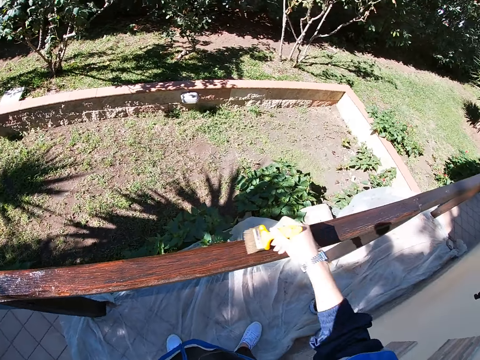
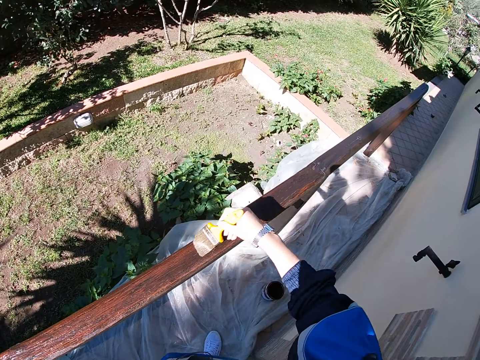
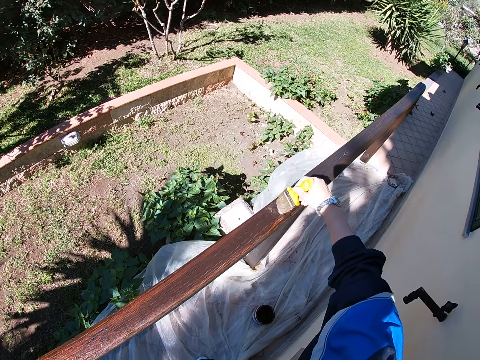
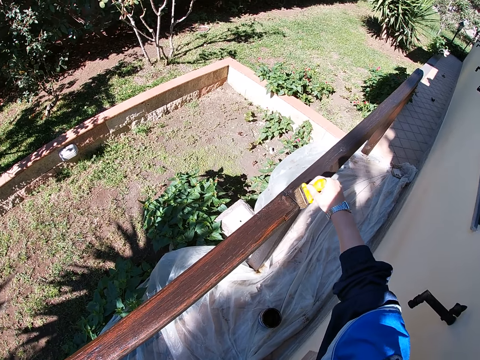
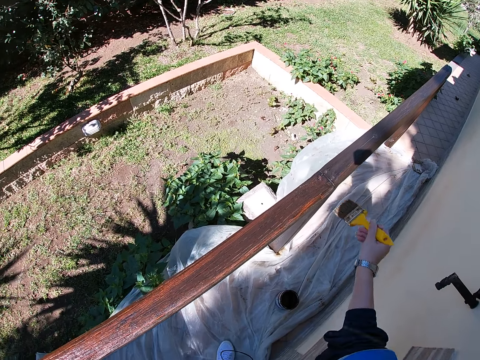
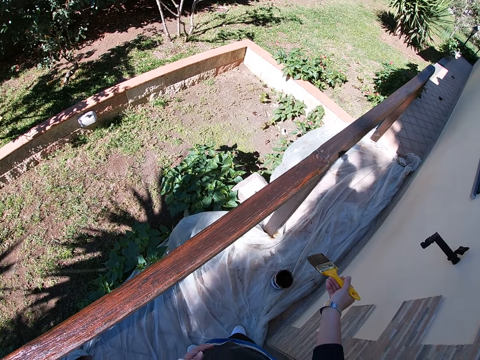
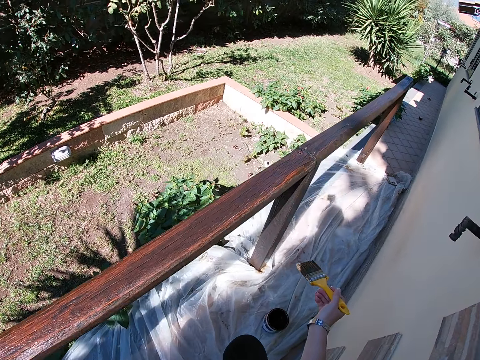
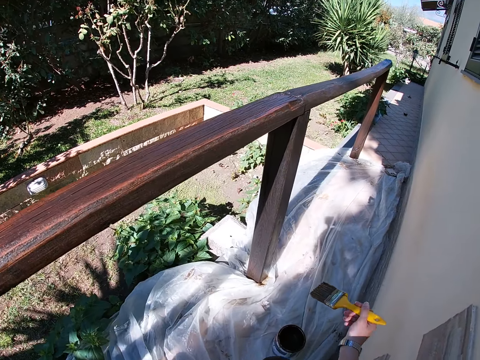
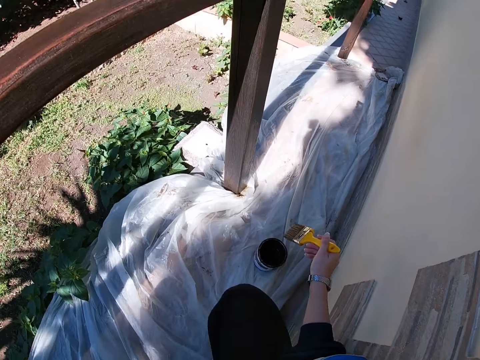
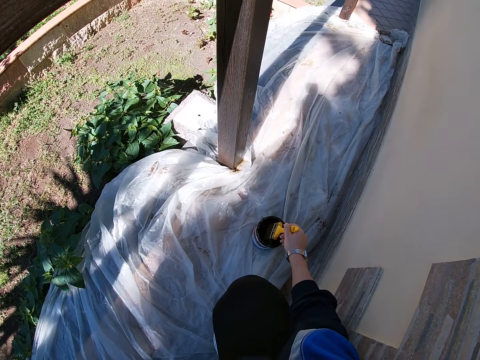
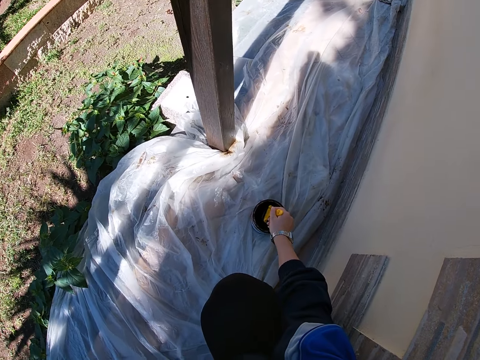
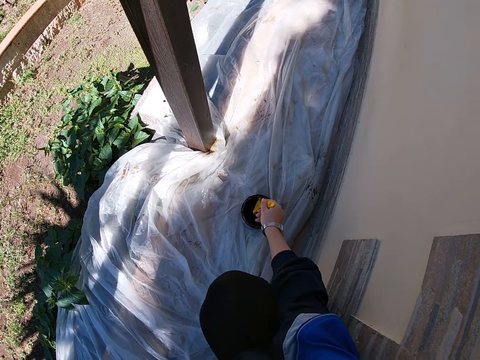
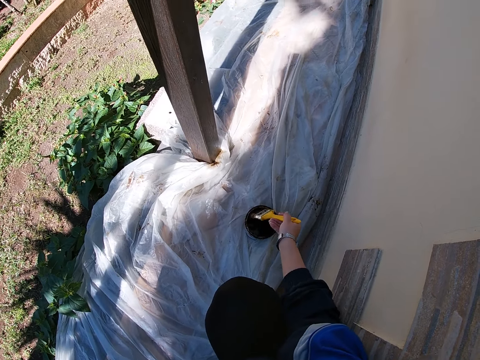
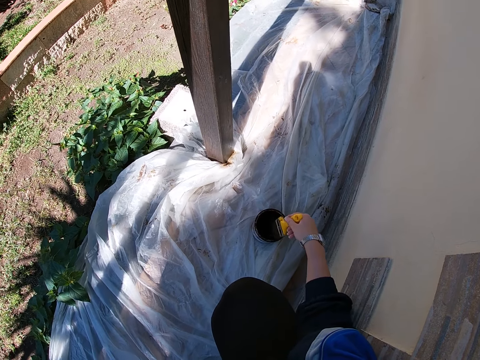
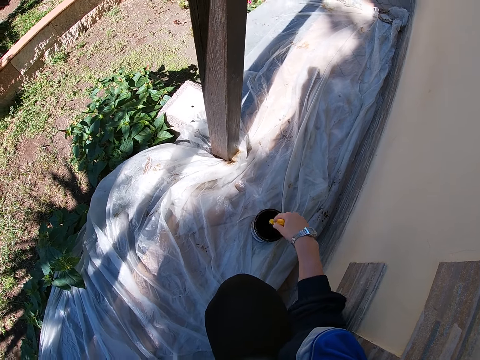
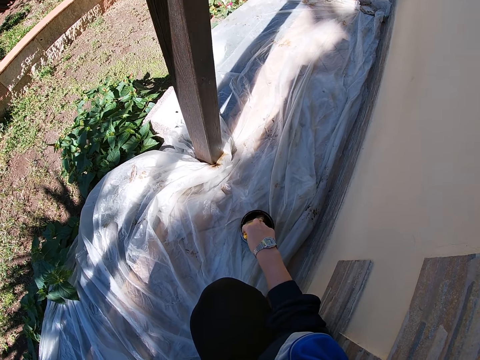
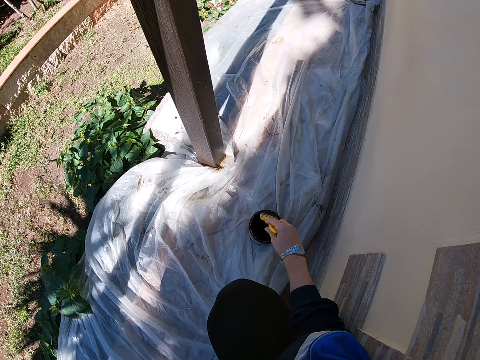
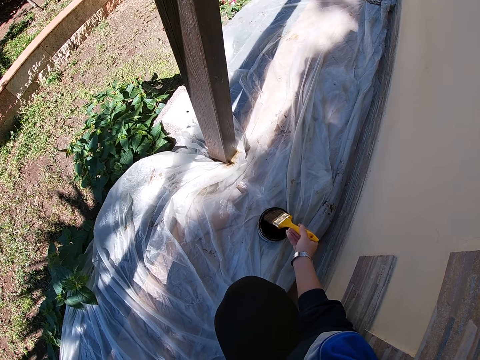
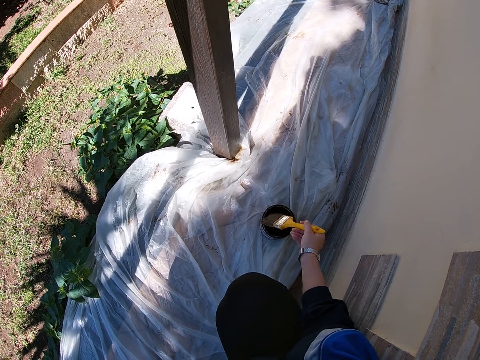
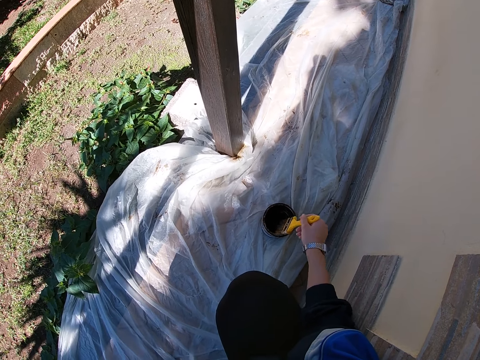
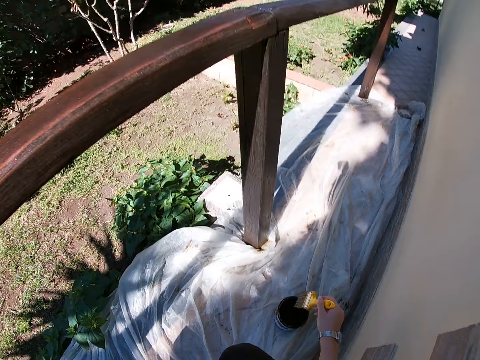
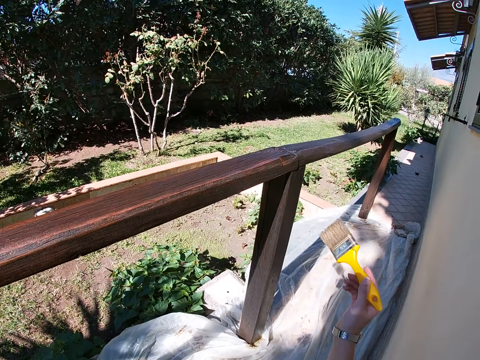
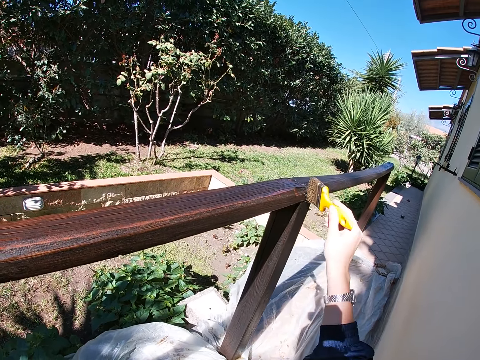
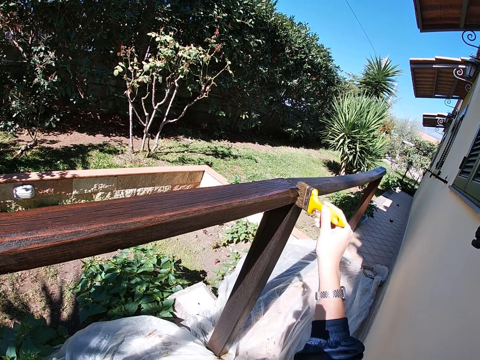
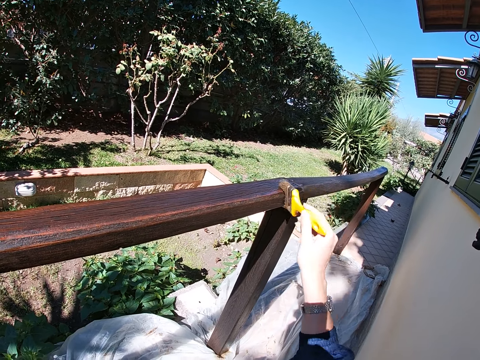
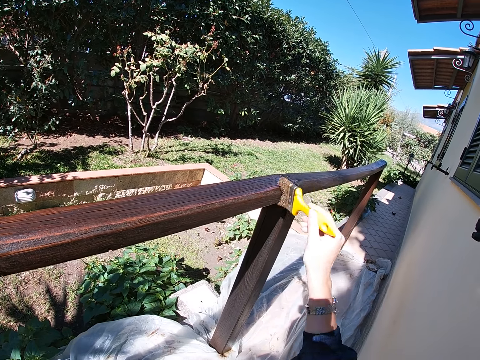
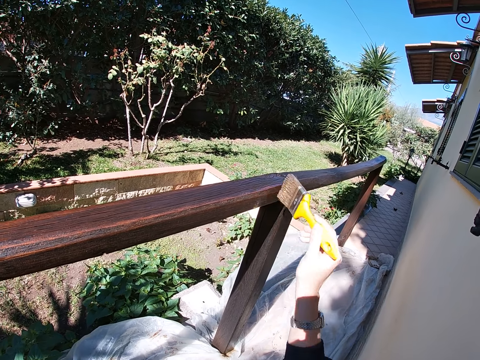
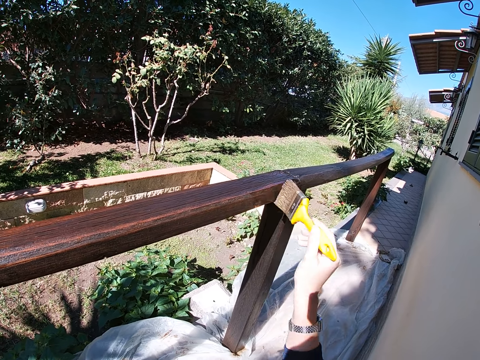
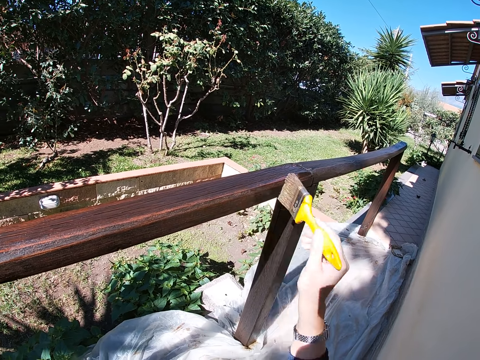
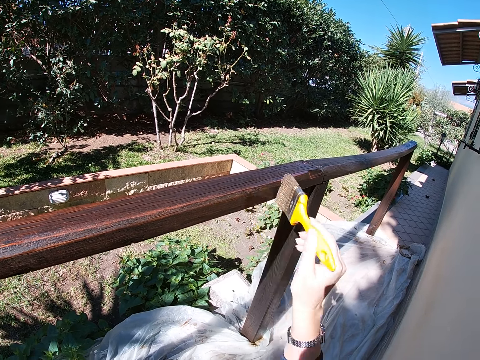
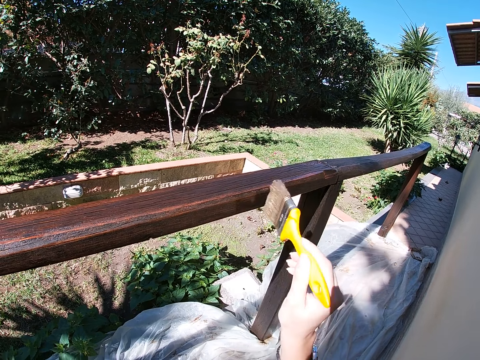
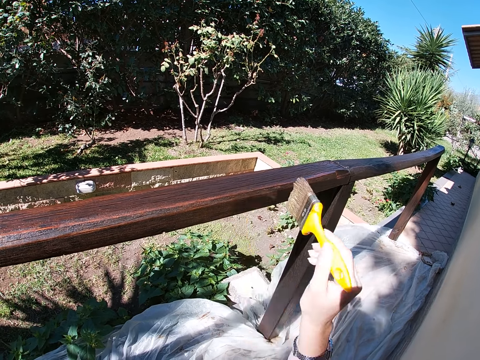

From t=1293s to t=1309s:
The camera wearer squats. They dip the paint brush into the paint in the tin. They adjust the paint on the paint brush. They raise the paint brush towards the balcony rail or front yard fence. They paint the upper part of the front yard fence with the paint brush.

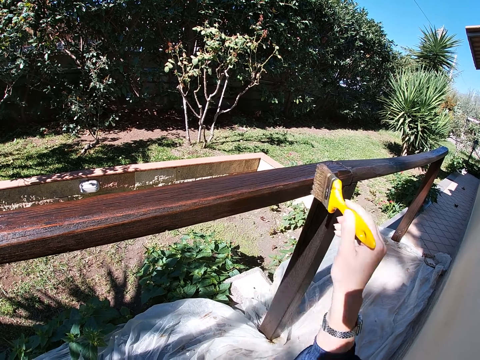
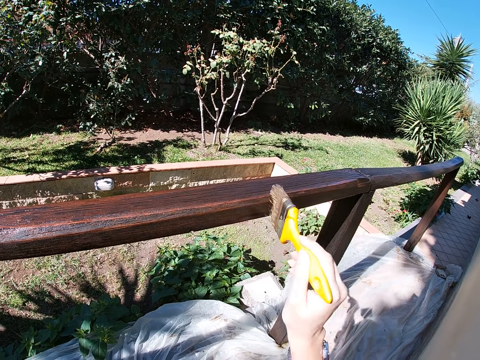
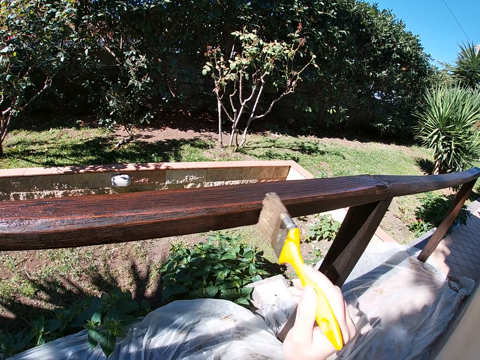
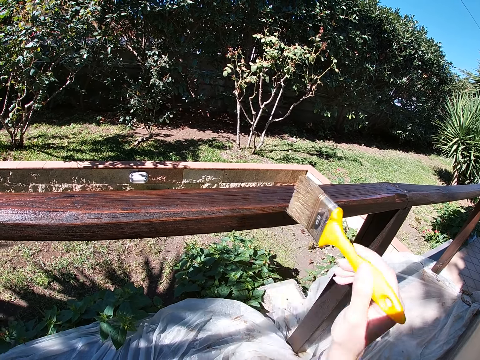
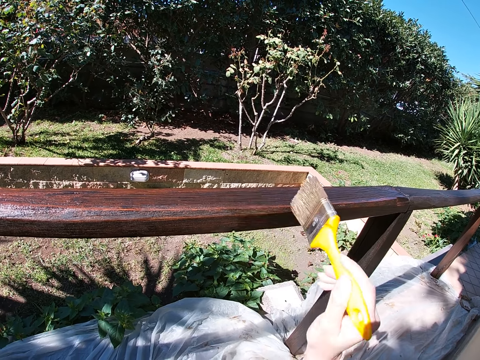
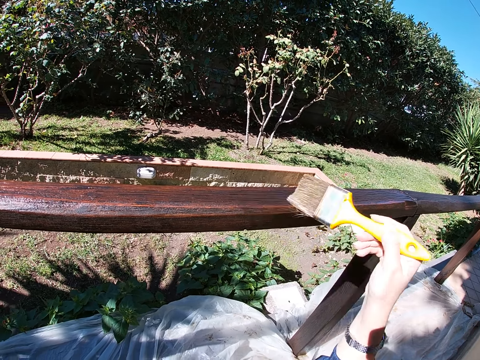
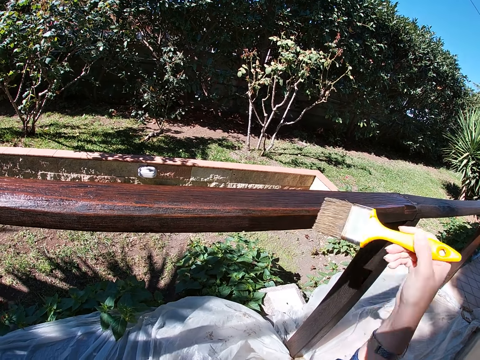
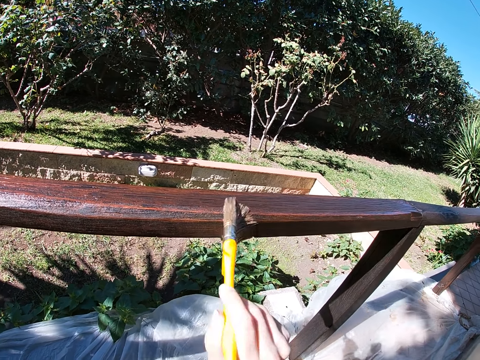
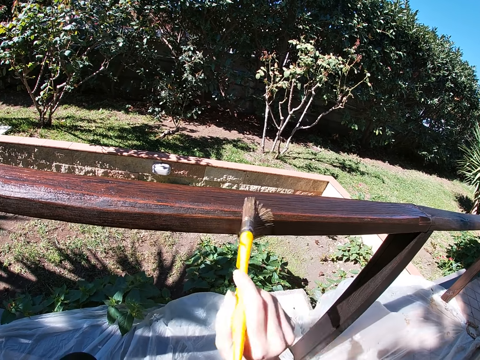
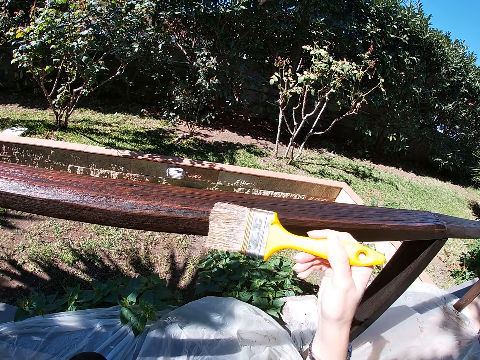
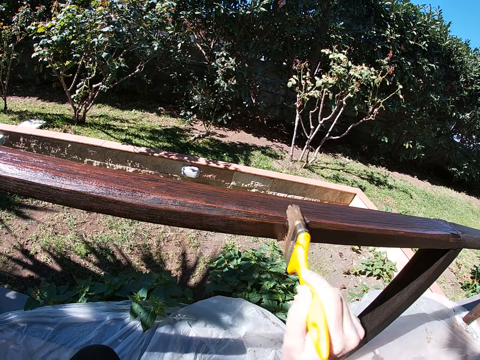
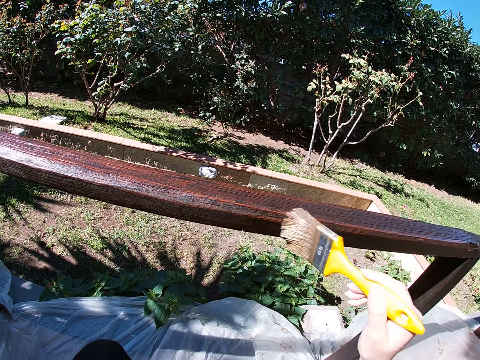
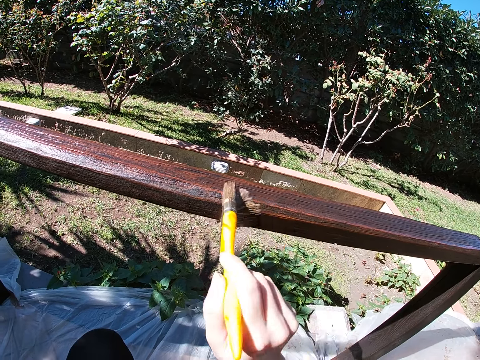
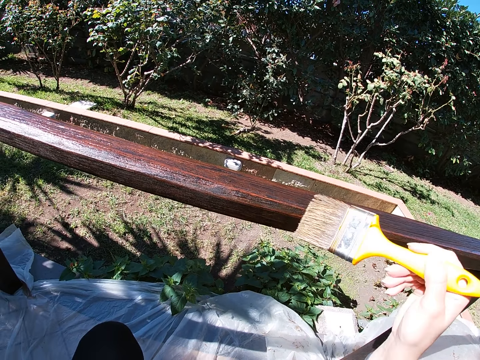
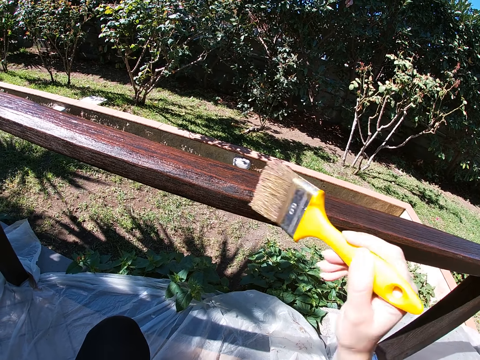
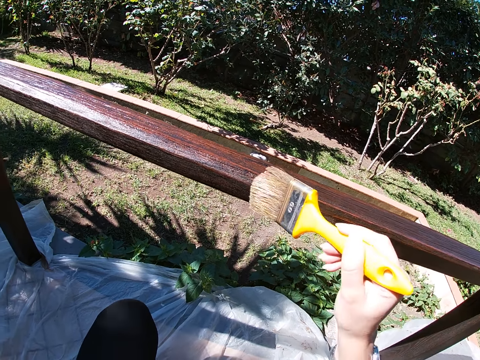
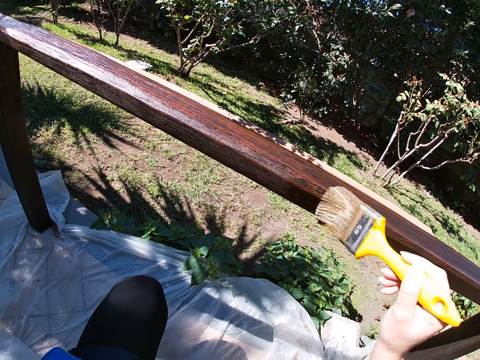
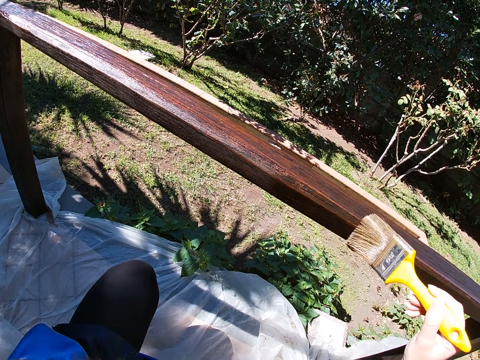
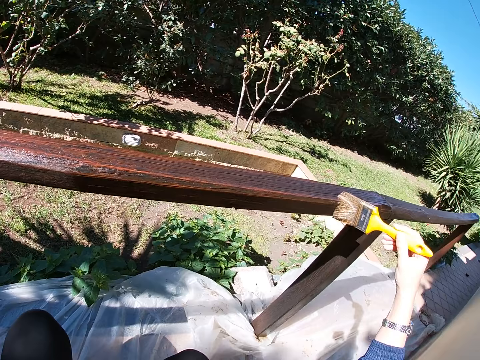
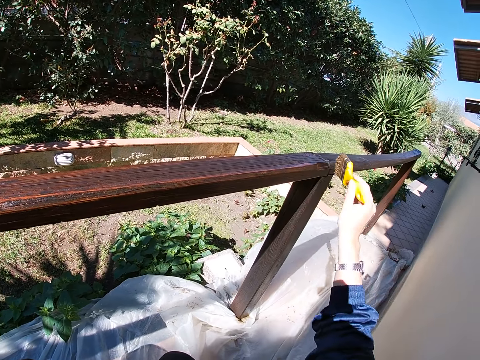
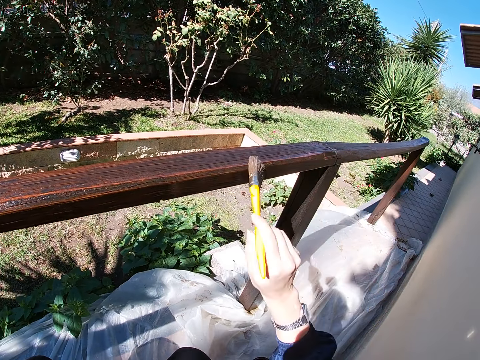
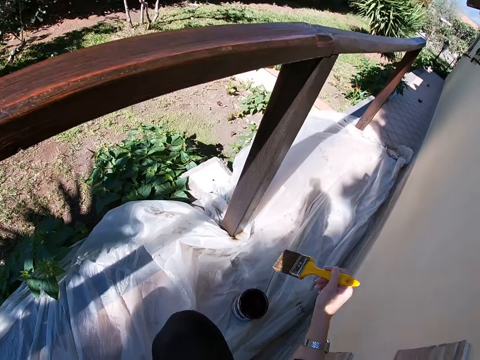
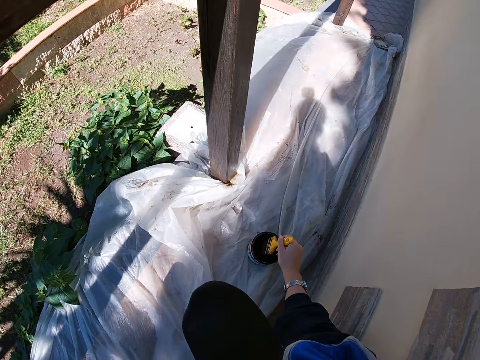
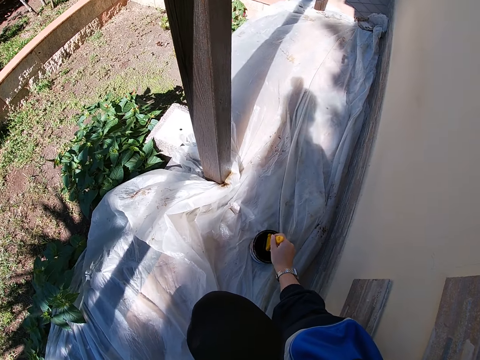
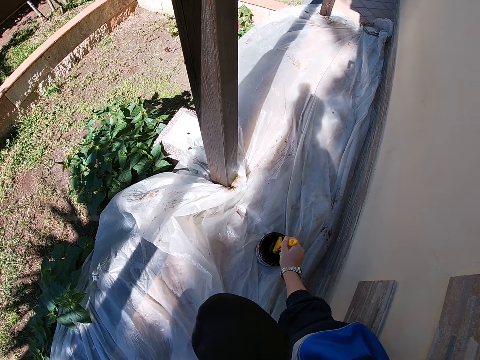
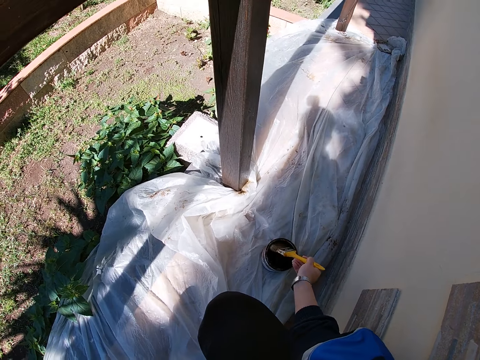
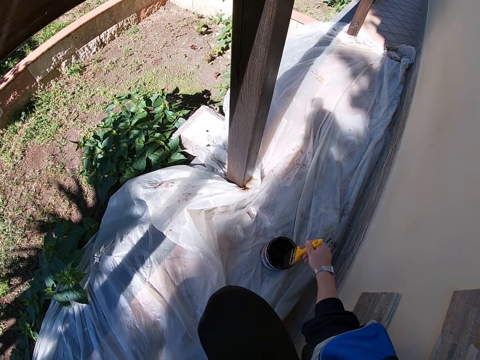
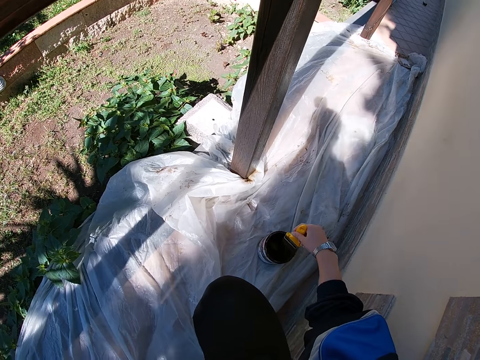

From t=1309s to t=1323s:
The camera wearer dips the paint brush into the paint in the tin.
